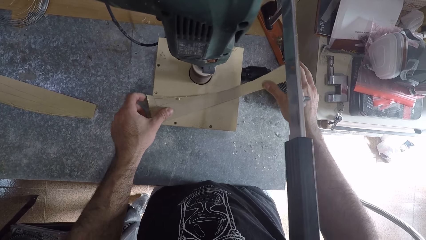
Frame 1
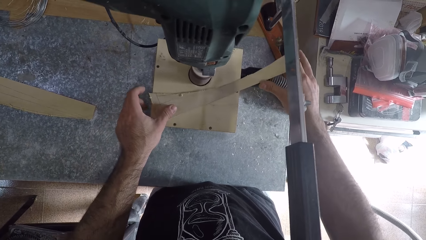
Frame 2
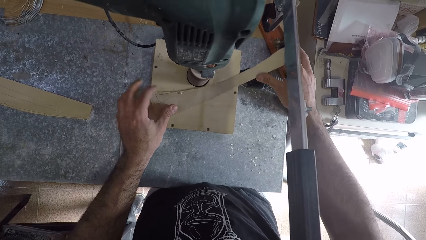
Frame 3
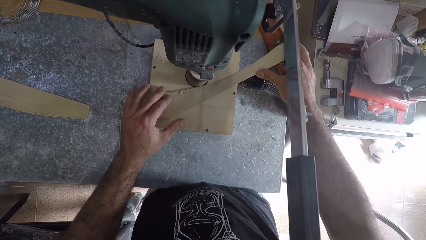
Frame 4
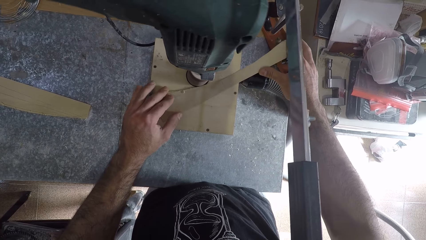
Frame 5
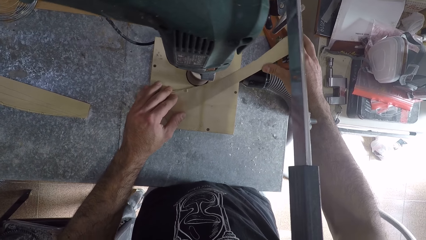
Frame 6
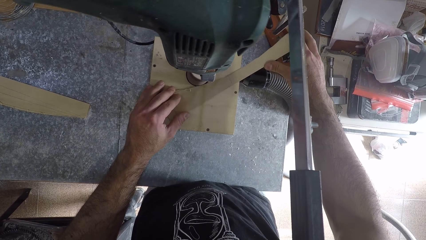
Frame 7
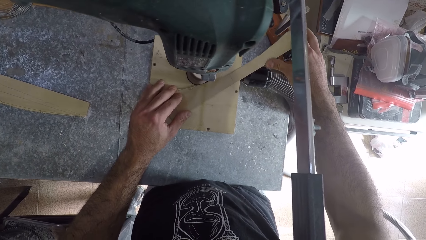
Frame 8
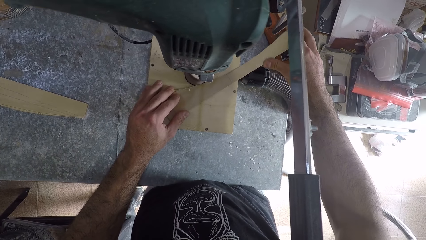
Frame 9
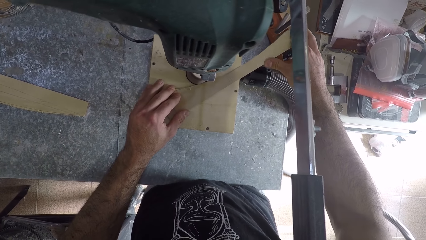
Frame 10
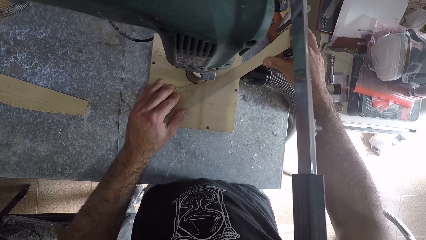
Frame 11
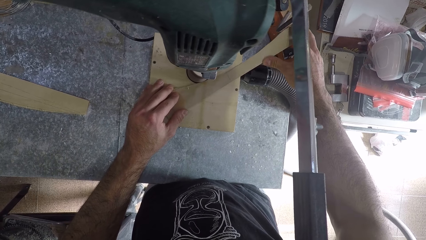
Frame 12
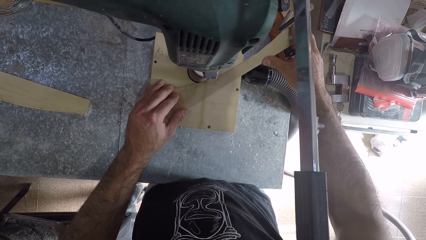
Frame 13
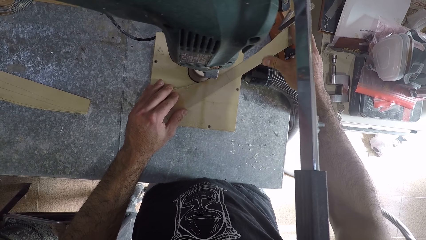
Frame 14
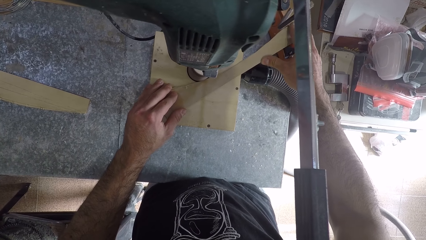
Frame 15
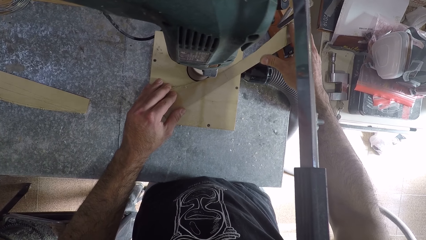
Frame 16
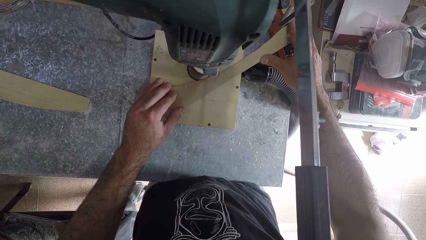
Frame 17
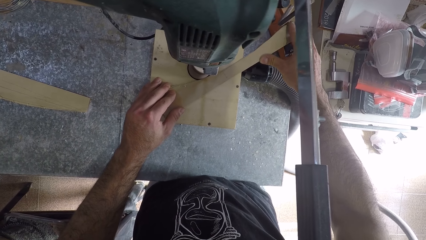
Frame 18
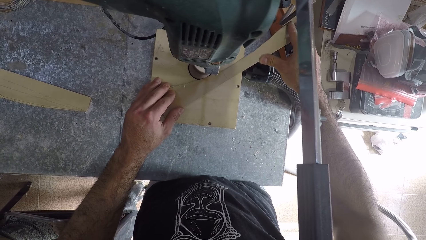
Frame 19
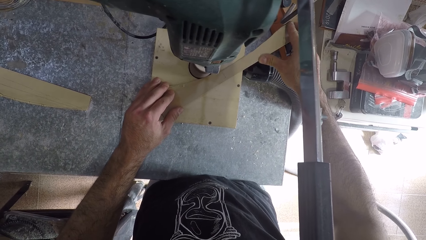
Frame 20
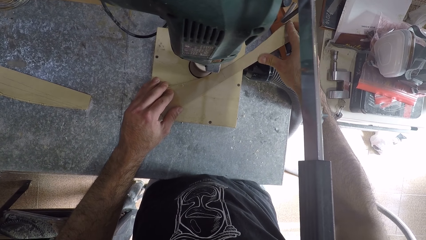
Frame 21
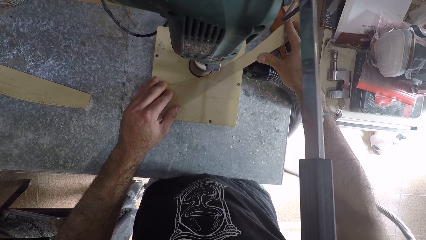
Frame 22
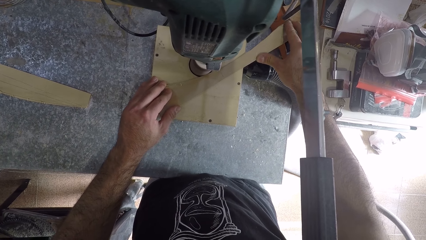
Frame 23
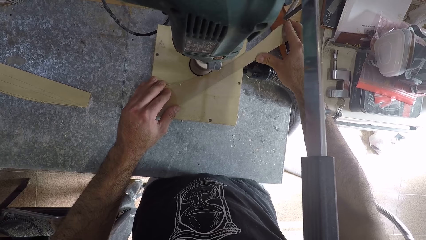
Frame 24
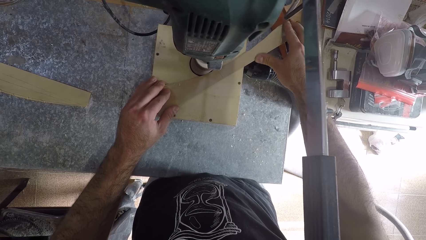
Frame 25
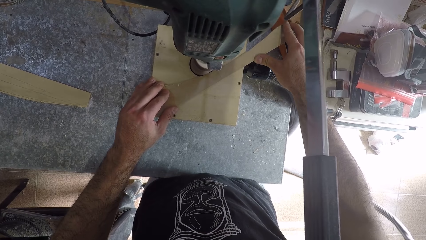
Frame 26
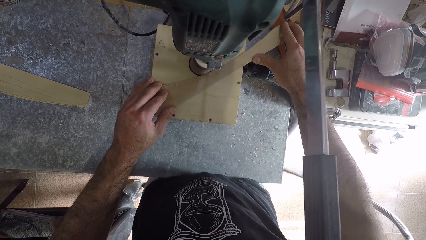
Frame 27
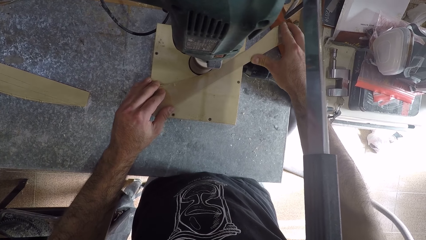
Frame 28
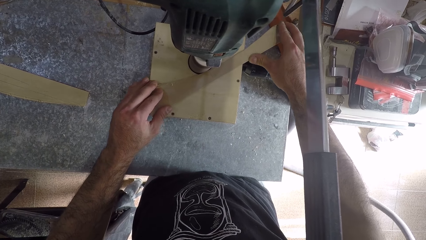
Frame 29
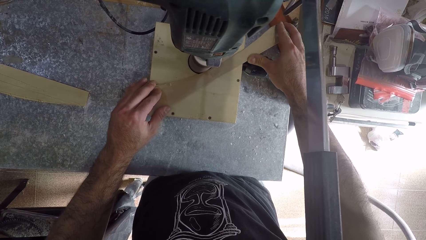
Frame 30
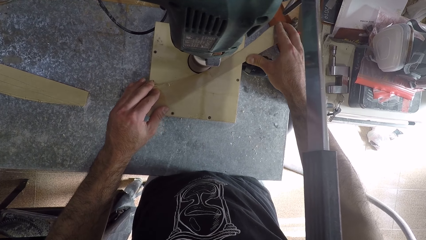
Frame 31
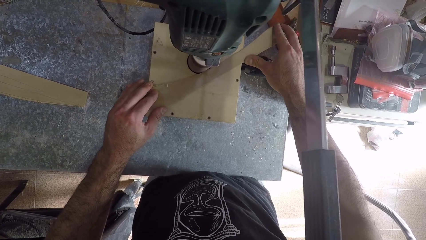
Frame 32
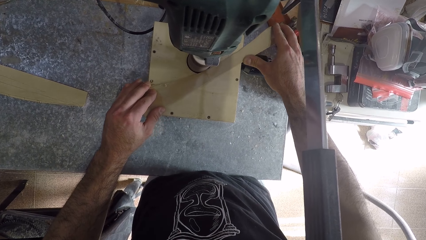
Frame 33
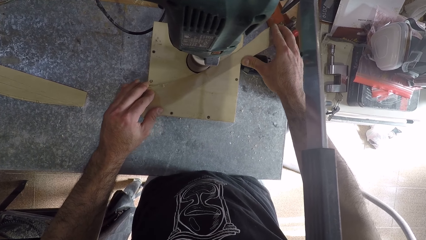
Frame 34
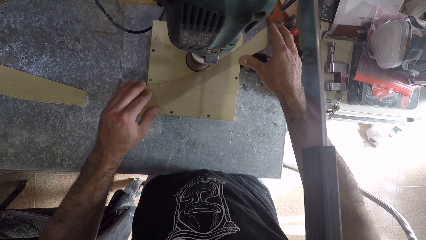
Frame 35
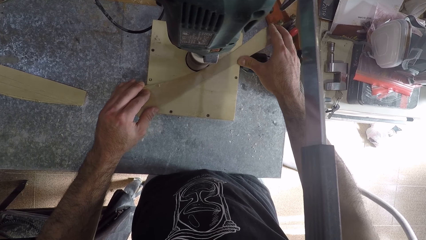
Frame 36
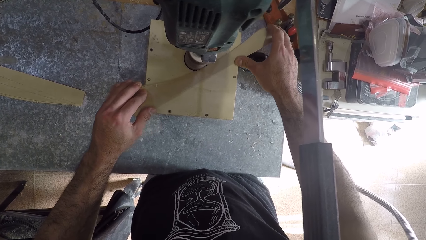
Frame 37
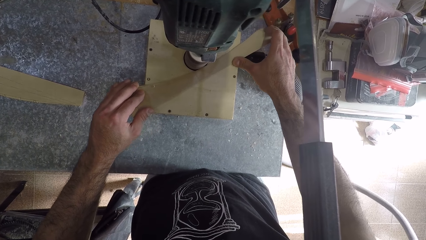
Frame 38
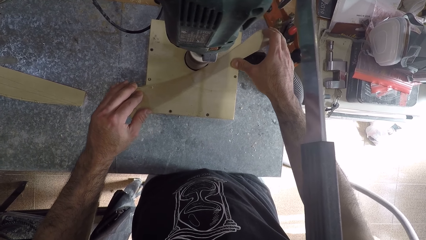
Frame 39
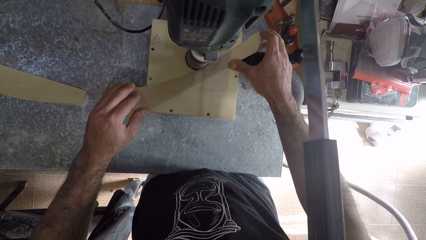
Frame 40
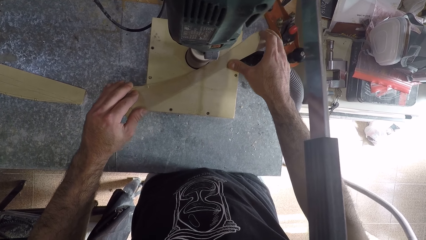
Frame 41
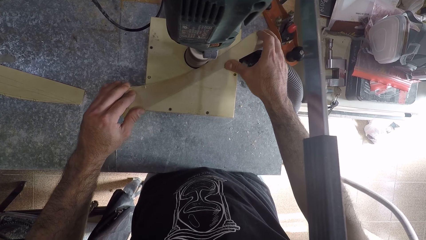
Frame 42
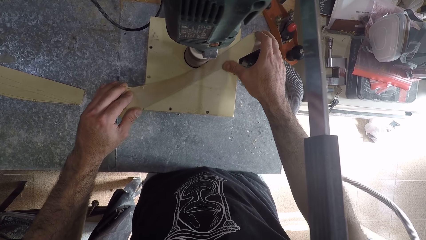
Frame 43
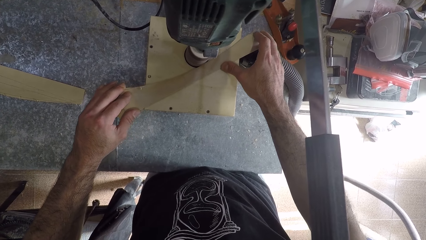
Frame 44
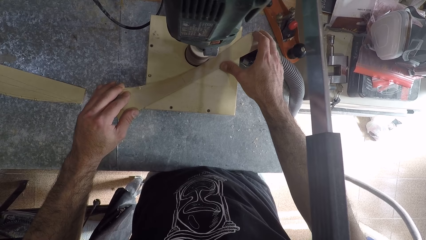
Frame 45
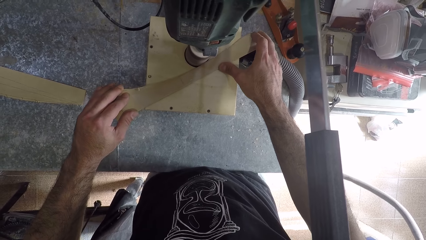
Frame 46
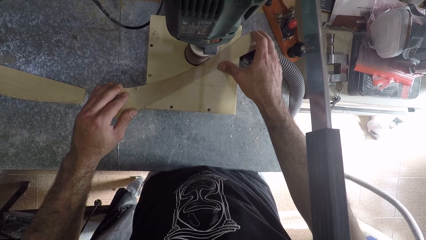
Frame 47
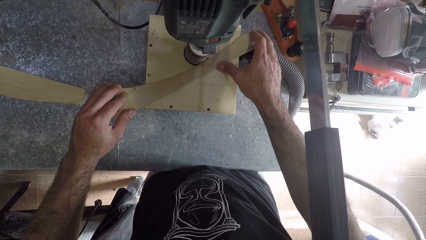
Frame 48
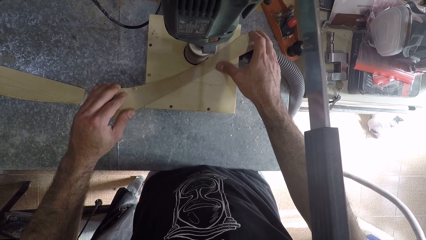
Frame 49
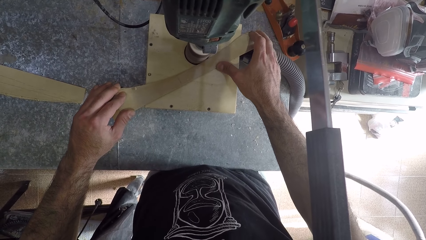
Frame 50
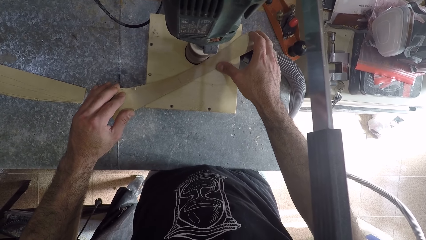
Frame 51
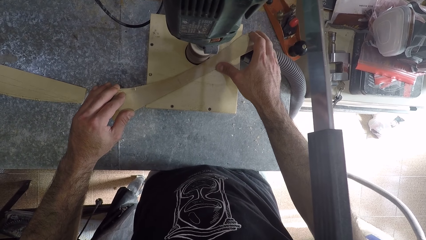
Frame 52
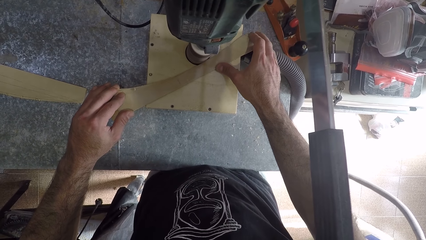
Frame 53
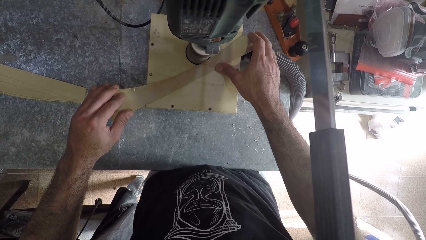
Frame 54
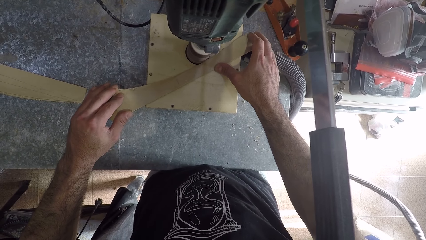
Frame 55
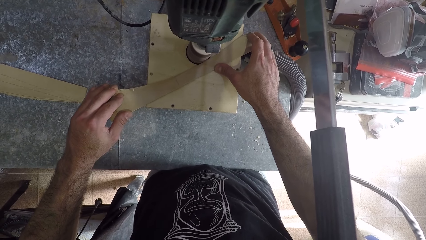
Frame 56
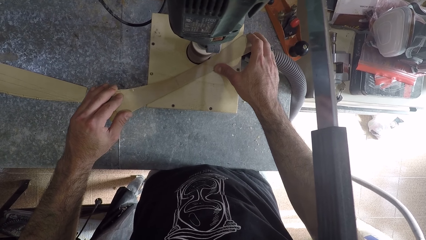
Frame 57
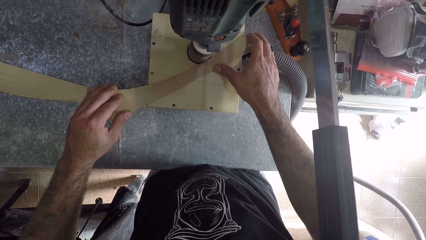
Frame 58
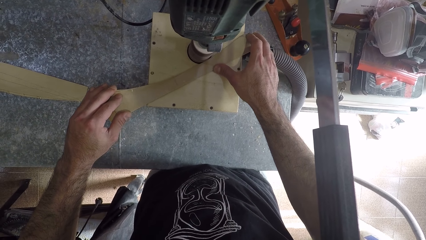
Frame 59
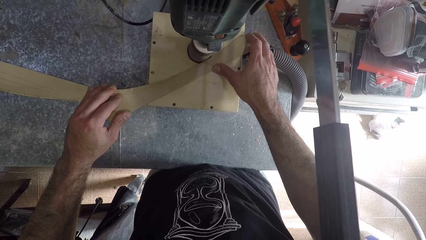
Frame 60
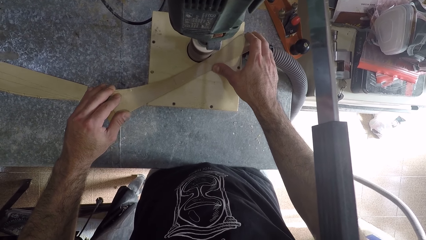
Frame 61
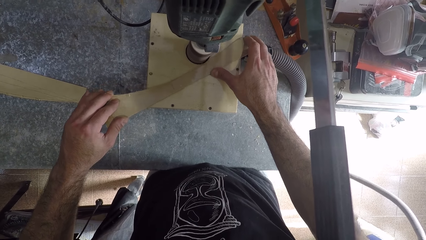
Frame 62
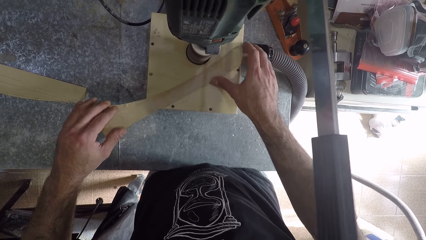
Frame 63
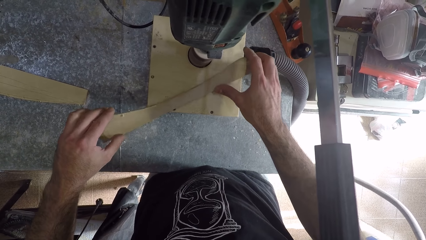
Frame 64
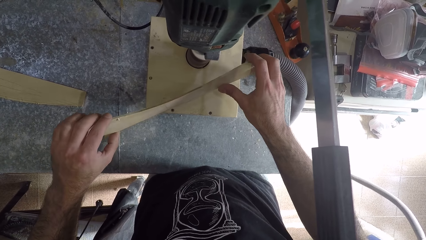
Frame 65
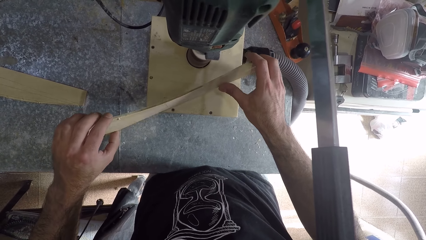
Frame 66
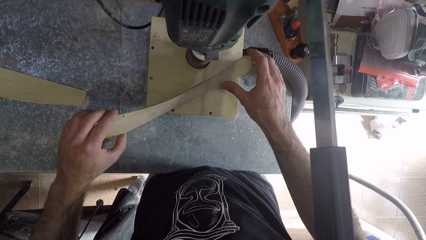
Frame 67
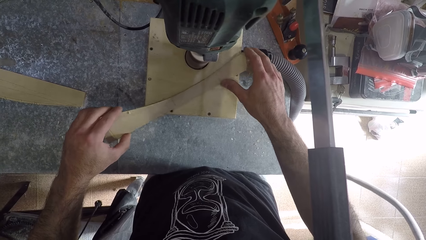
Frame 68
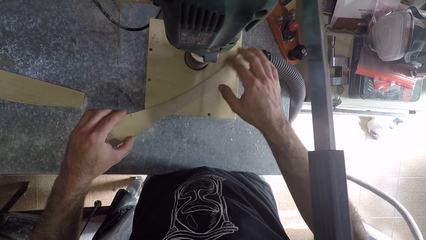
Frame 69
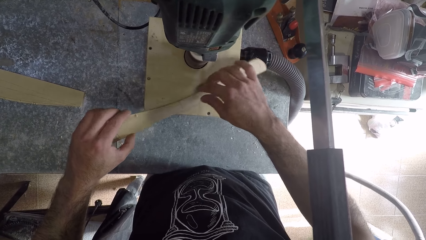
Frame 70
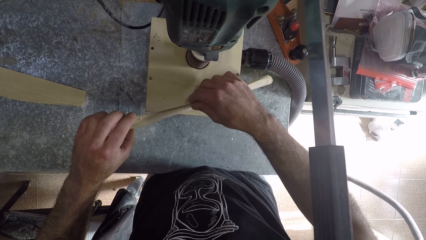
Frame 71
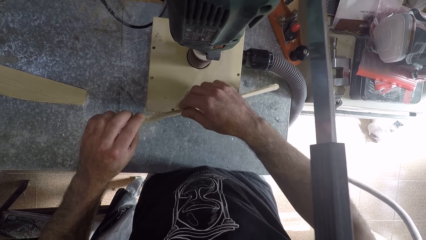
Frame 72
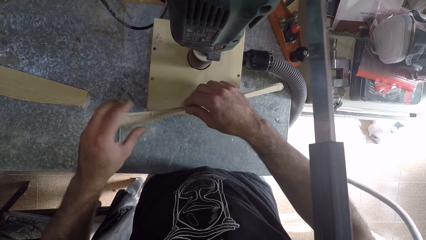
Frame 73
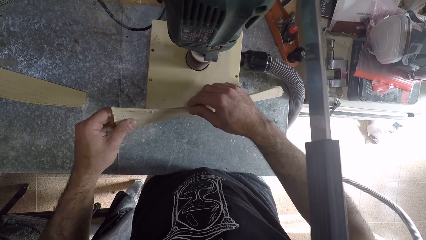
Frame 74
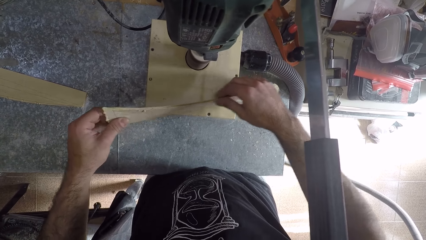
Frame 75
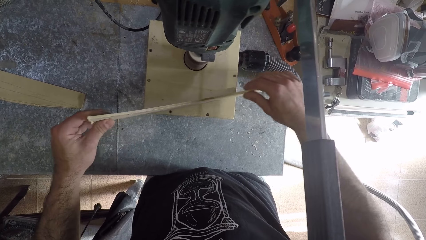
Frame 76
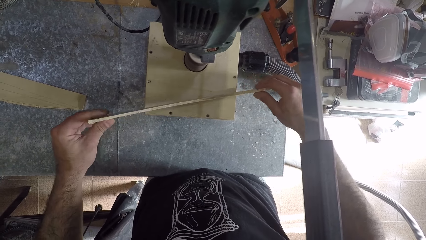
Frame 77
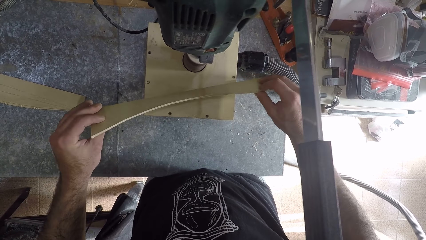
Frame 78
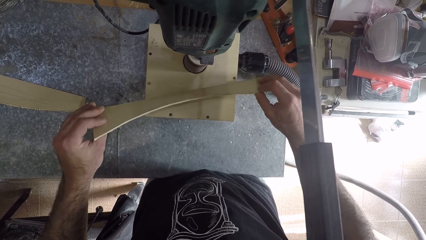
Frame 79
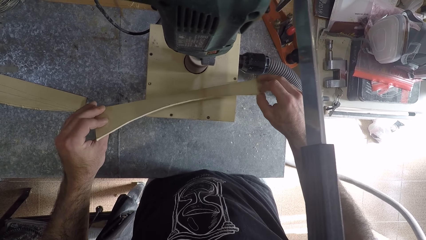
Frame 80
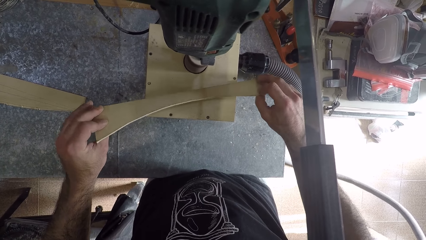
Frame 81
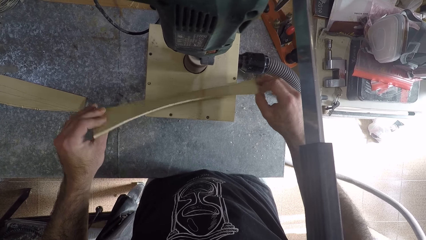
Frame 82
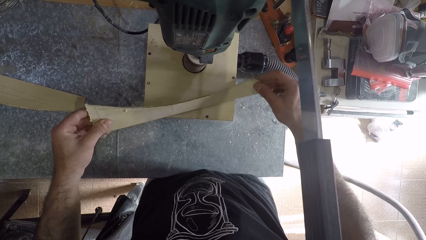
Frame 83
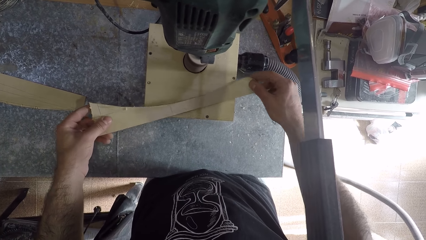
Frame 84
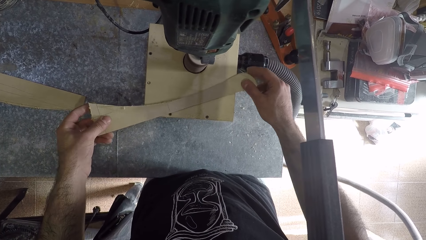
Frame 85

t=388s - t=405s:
The camera wearer sharpens the piece of wood board with a table router machine. They remove the piece of wood board from the table router machine. They inspect the wood.
